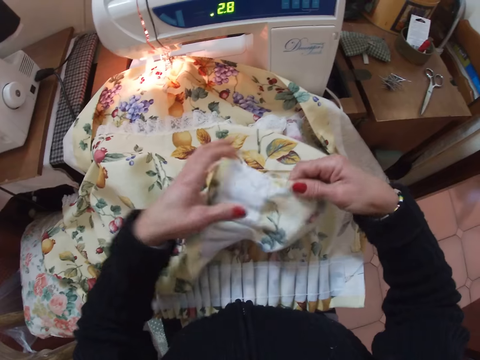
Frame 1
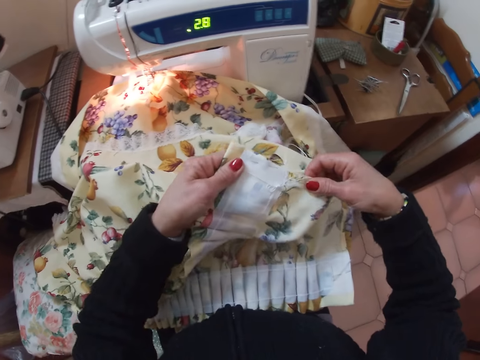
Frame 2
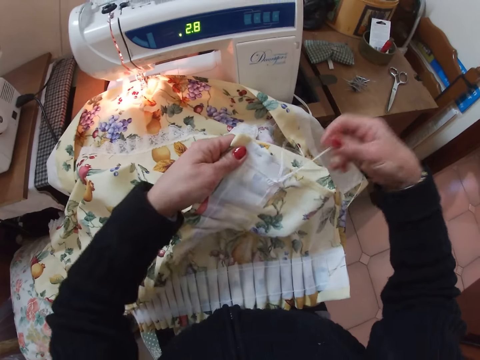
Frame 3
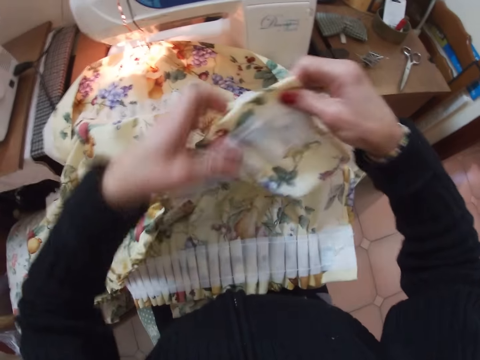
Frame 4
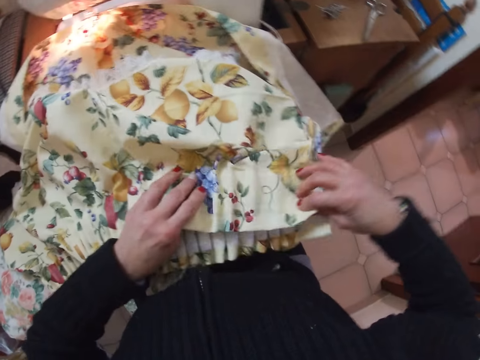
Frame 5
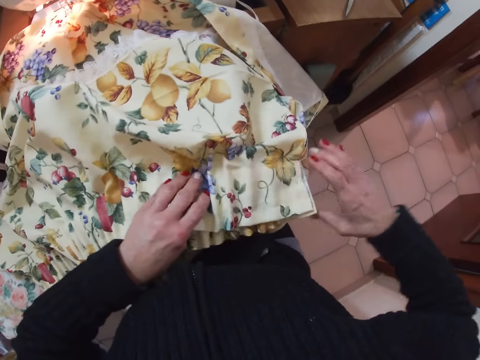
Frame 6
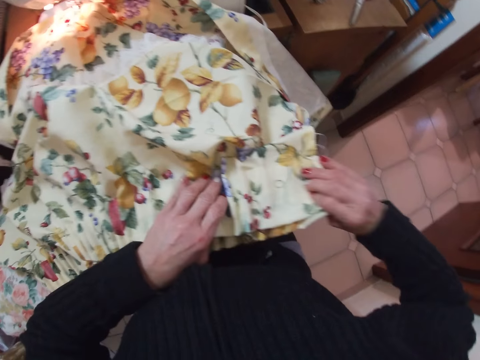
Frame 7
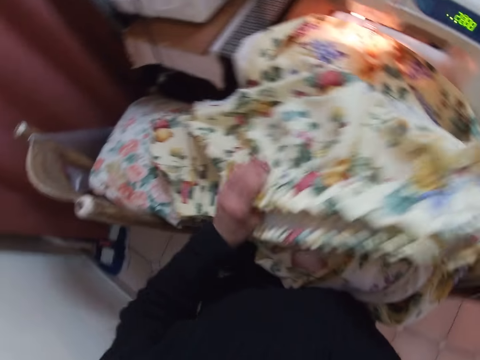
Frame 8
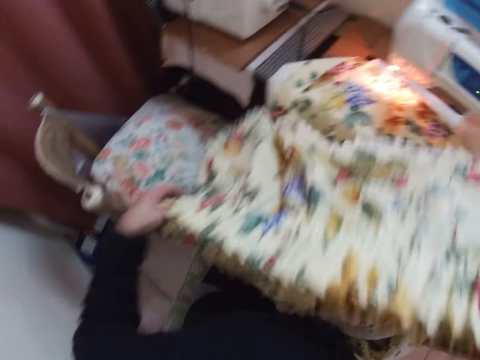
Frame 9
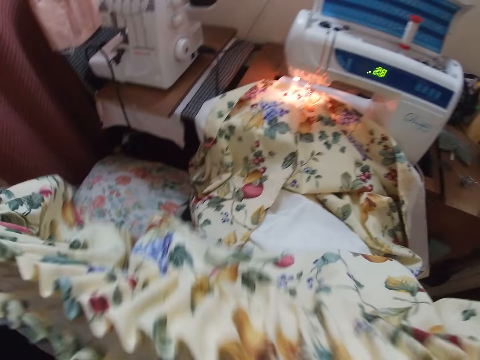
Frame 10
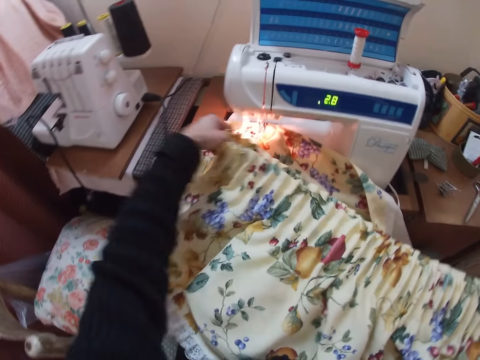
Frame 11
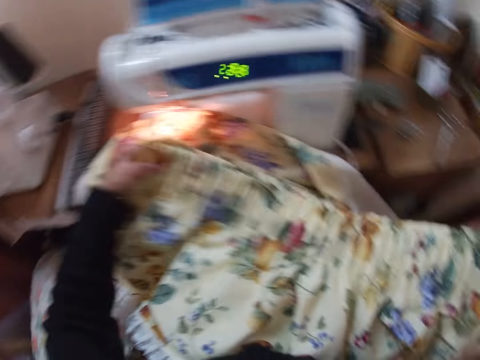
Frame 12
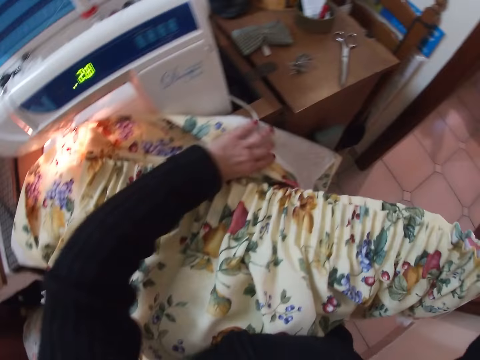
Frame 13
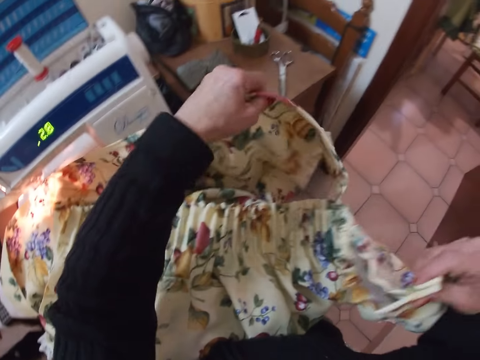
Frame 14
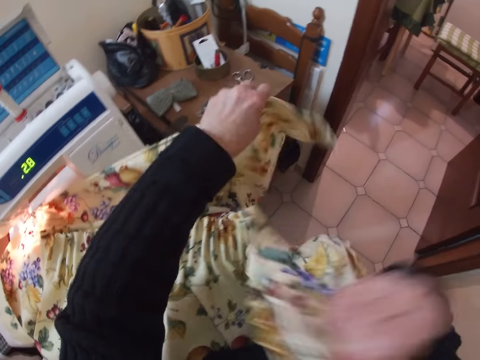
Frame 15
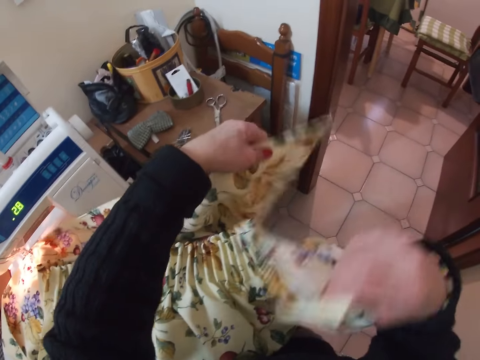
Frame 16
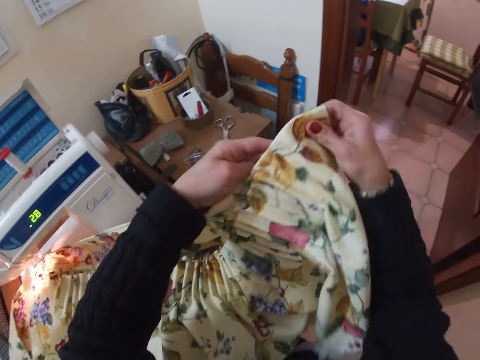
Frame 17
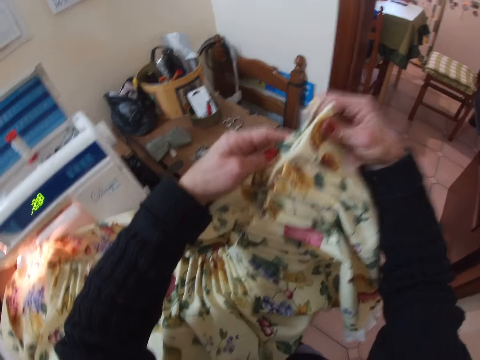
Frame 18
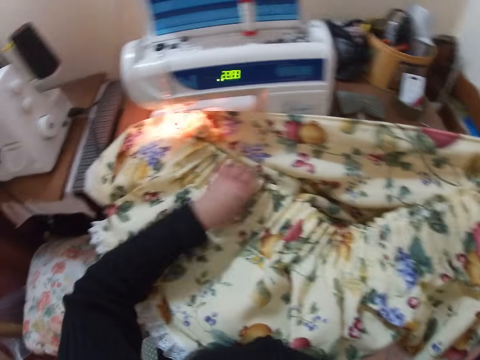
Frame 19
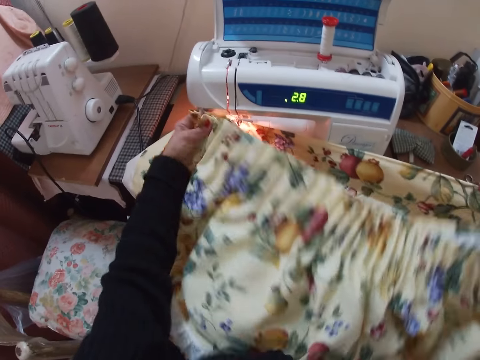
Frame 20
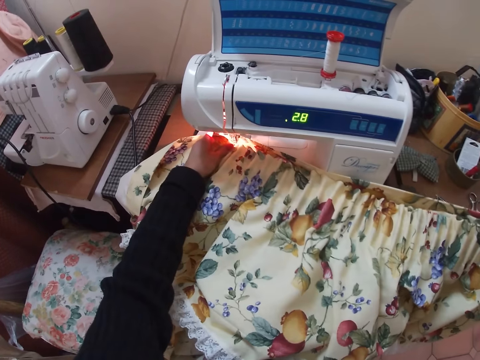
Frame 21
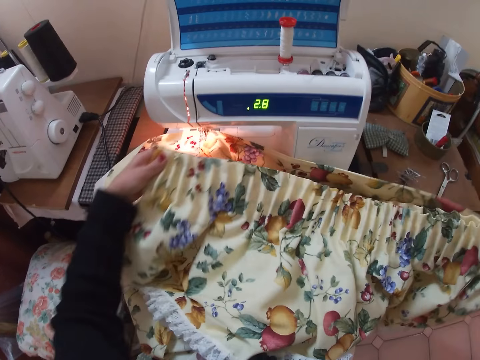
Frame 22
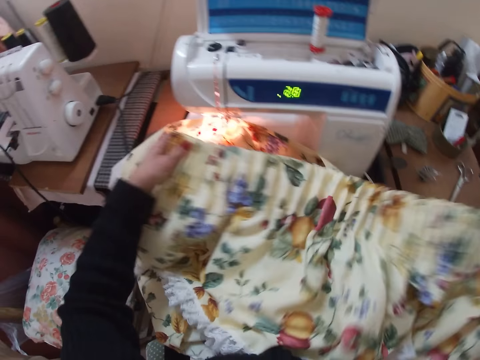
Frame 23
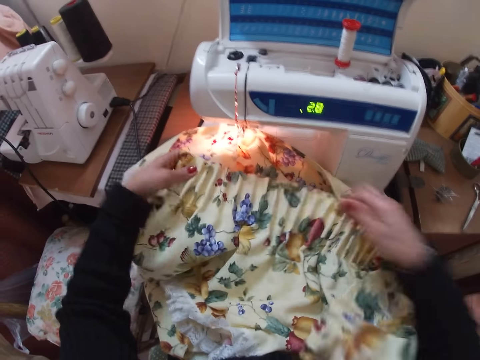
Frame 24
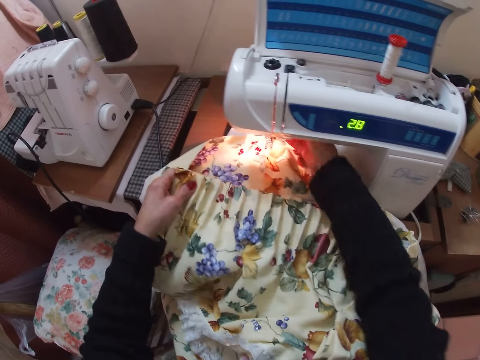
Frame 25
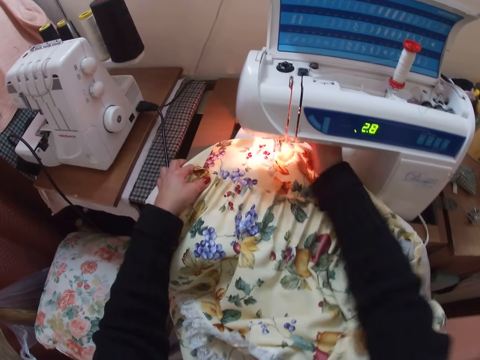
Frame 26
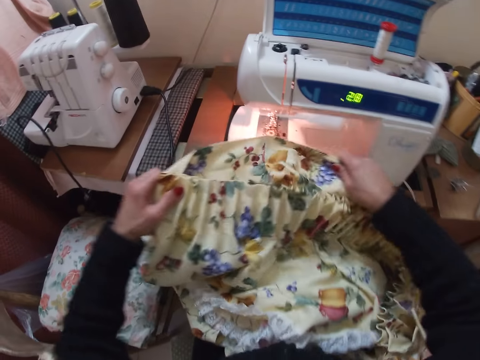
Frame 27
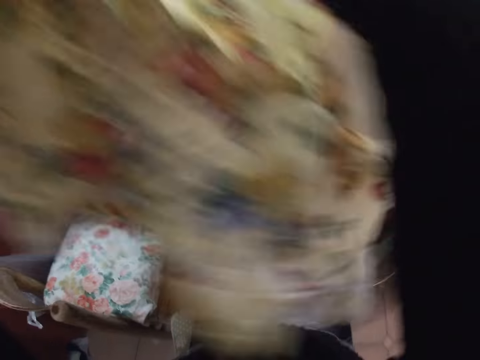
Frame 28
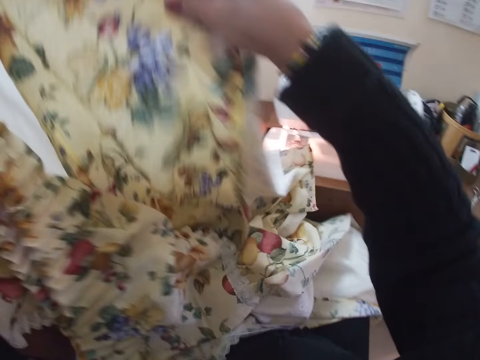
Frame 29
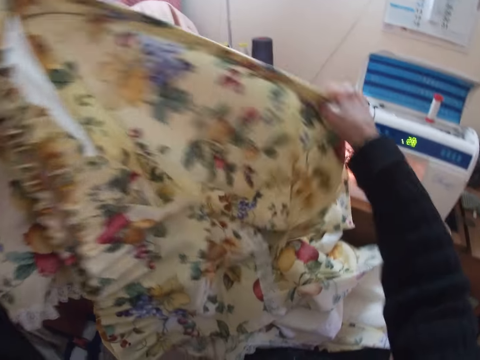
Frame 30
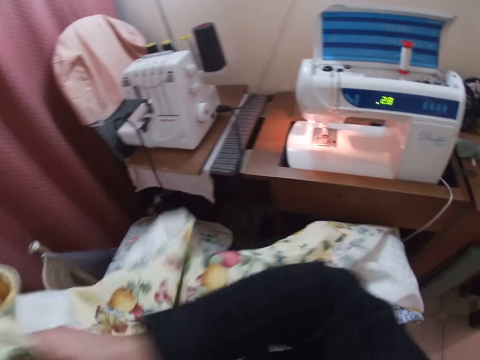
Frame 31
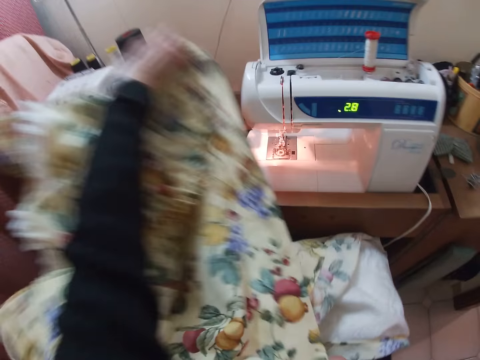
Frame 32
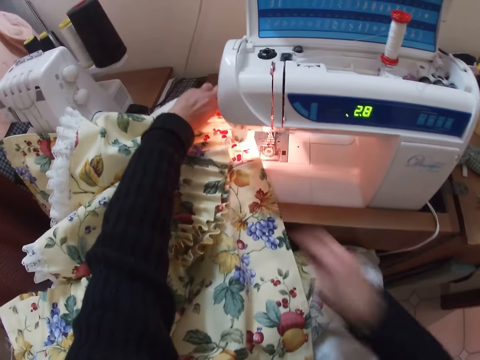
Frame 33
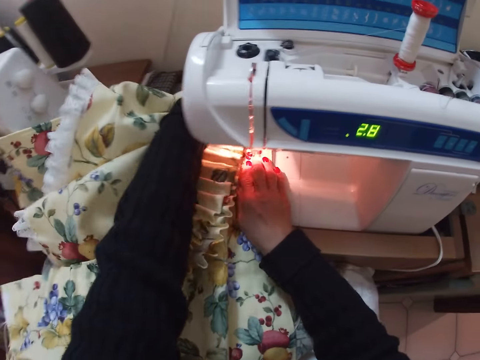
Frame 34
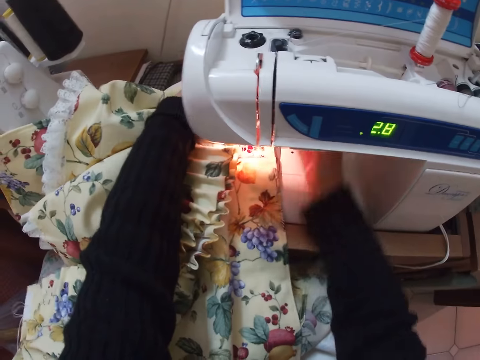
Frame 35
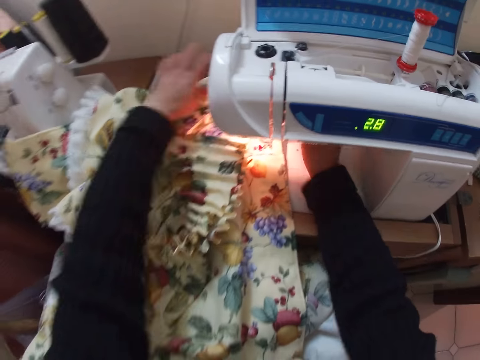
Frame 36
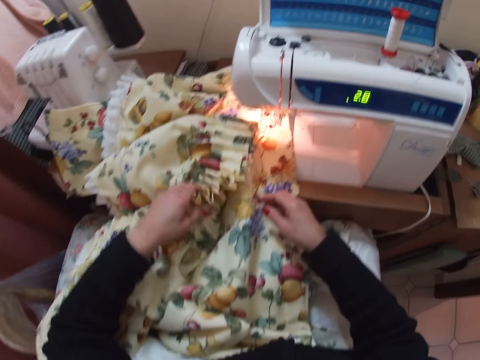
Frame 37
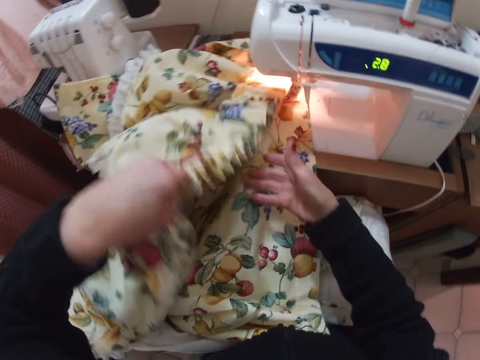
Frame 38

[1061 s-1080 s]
The camera wearer holds cloths together. She aligns the edges of the fabric with both her hands. She lifts the cloths. She places the fabric under the sewing machine. She holds the cloths together. She picks up a part of the fabric in the sewing machine with her left hand. She aligns the edges of both fabrics with both her hands. She places her right hand under the sewing machine. She picks up the fabric from the sewing machine. She aligns the edges of both fabrics. She places both fabrics under the sewing machine, under the presser foot. She places her right hand under the sewing machine. She adjusts the cloths.

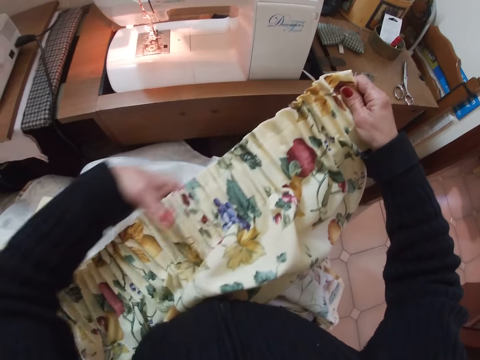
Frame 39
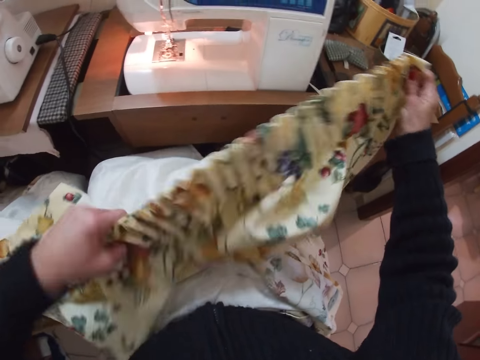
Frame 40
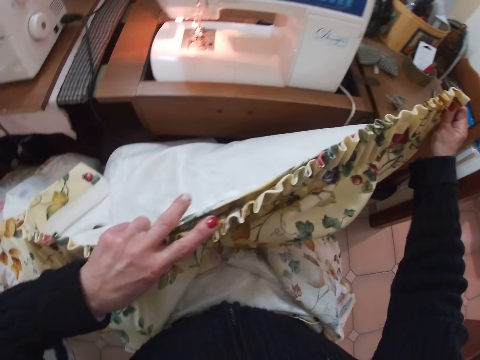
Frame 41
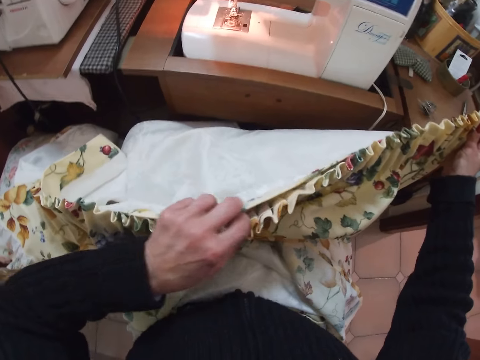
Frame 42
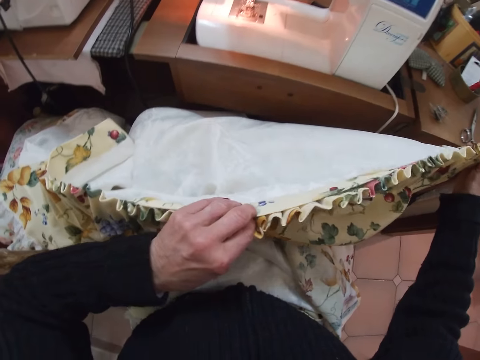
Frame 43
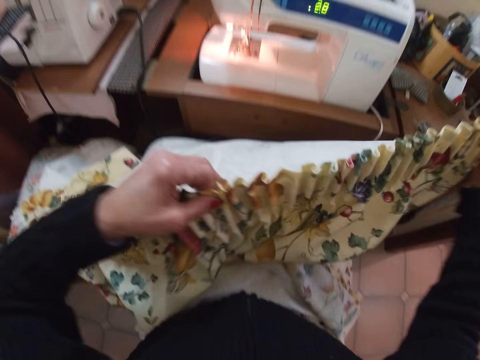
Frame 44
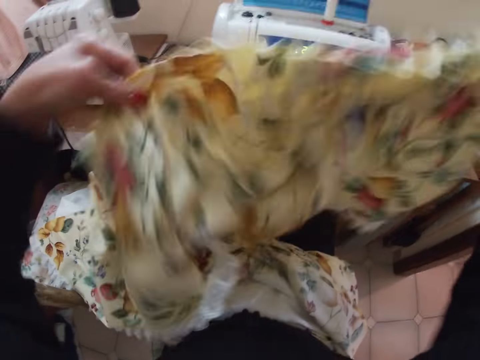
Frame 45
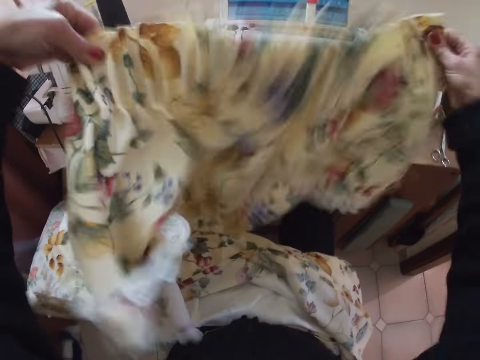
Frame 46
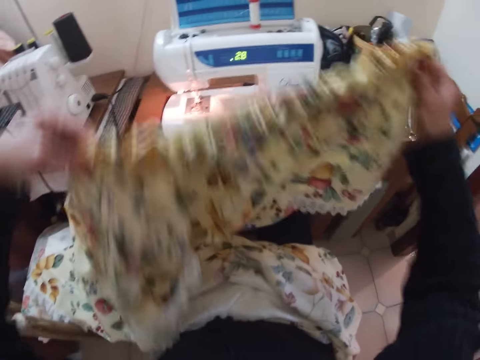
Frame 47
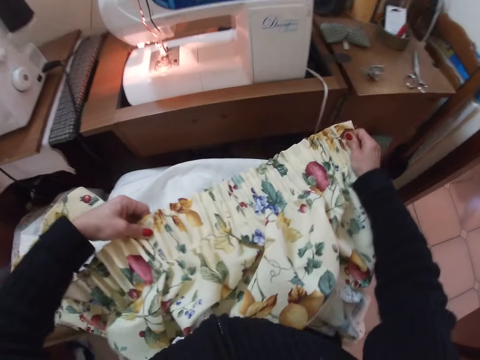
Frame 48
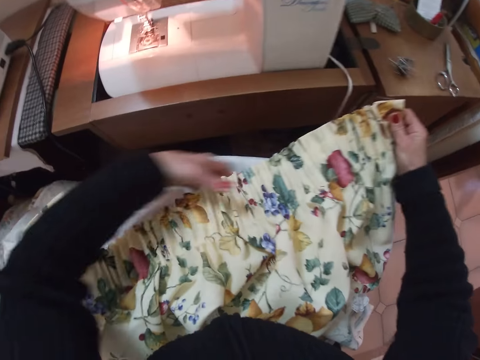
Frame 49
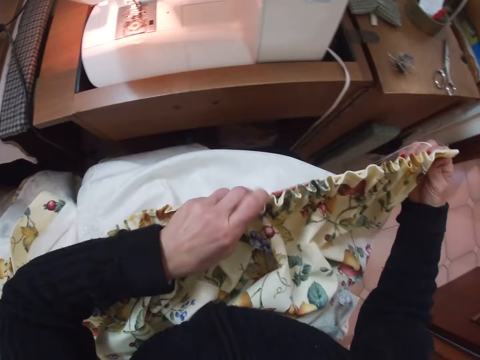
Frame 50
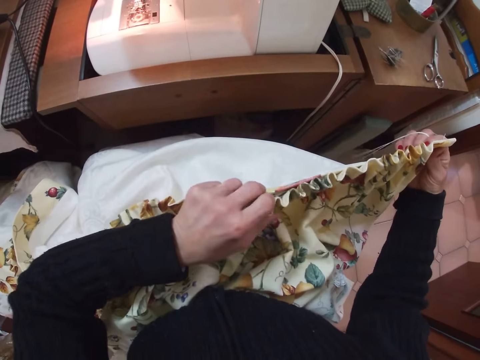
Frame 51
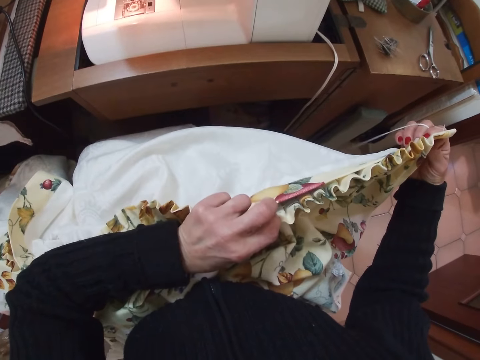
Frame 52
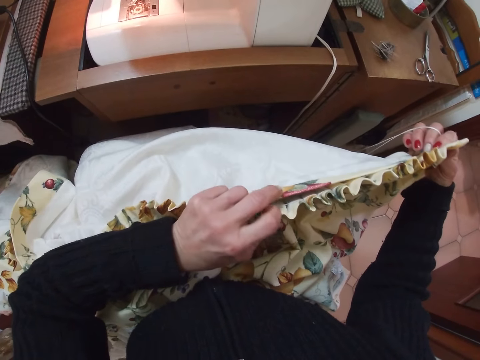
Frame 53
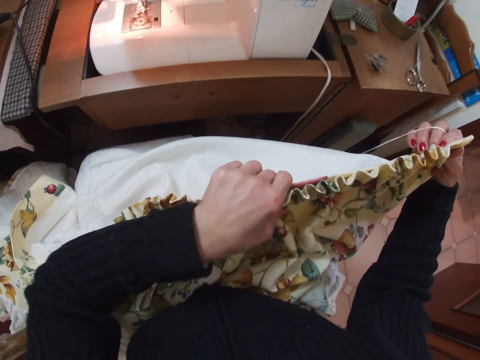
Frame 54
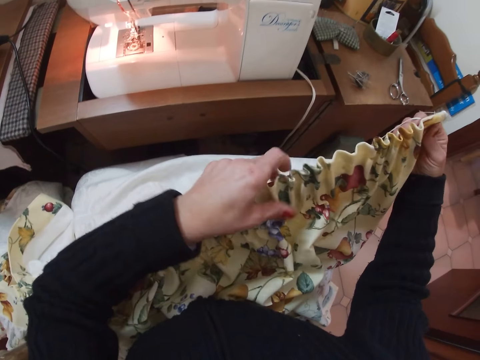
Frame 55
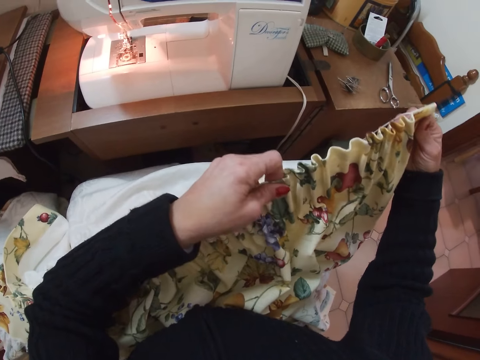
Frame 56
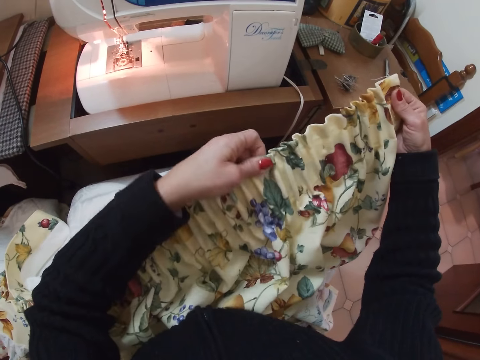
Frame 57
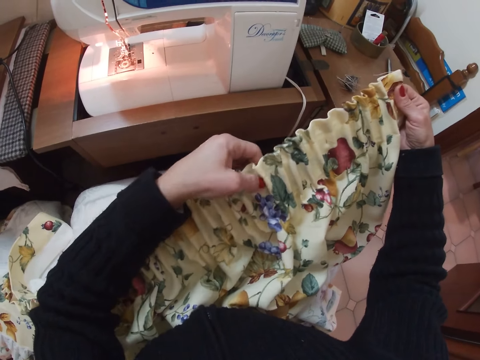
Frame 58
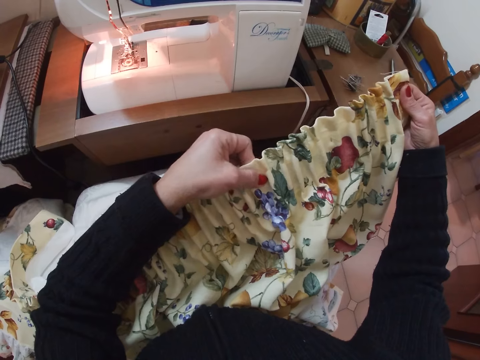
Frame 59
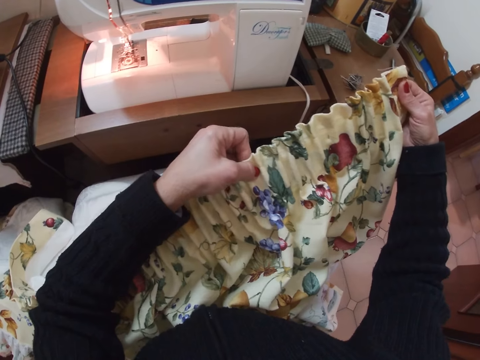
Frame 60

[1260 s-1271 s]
The camera wearer aligns the edges of the fabric together with both her hands. She shakes the fabric with both her hands. She lifts the hand. She adjusts the cloth. She aligns the edges of the fabric together with both her hands.
